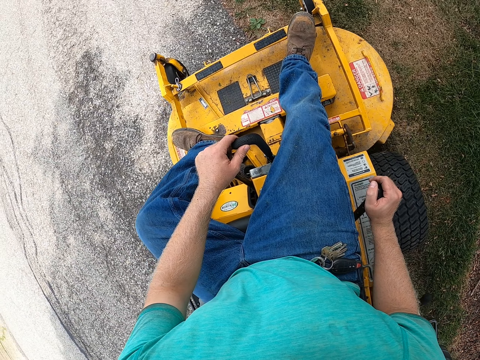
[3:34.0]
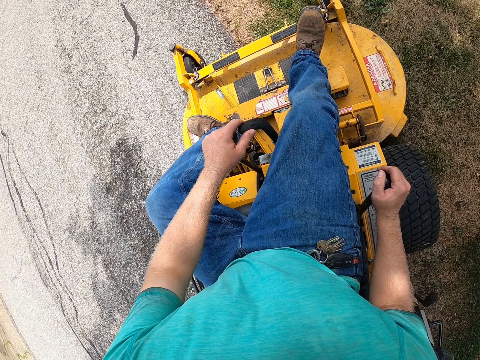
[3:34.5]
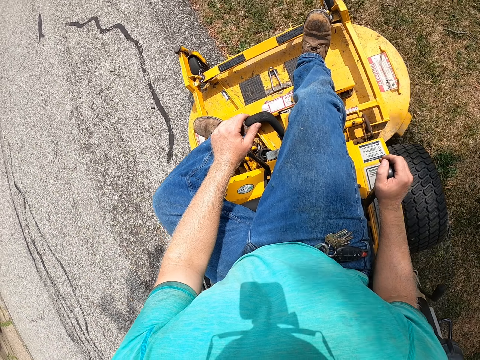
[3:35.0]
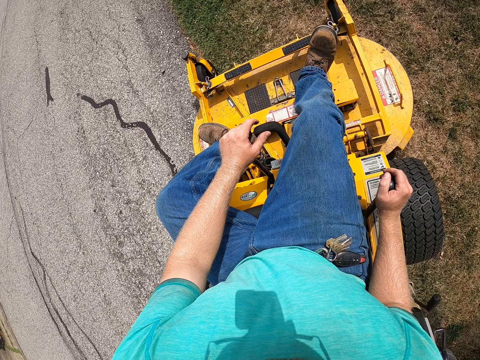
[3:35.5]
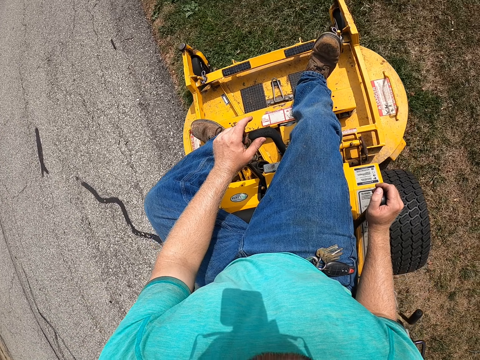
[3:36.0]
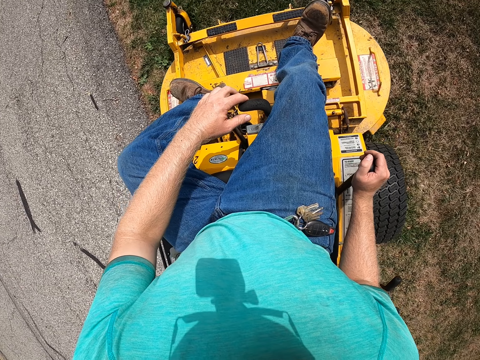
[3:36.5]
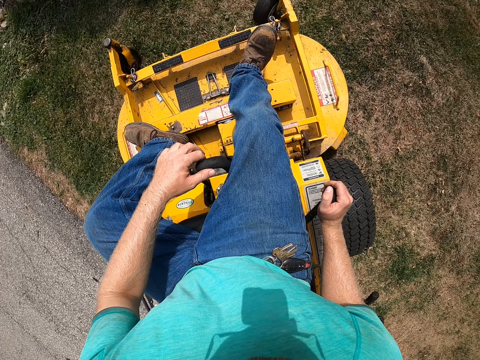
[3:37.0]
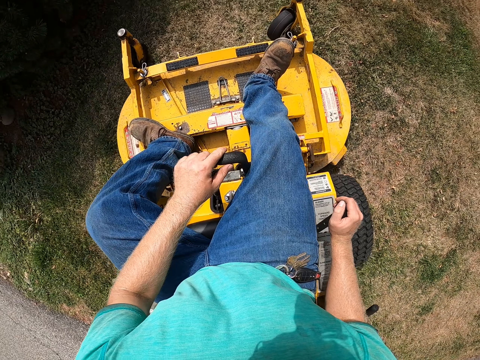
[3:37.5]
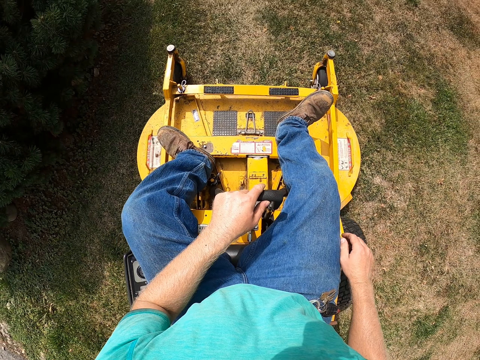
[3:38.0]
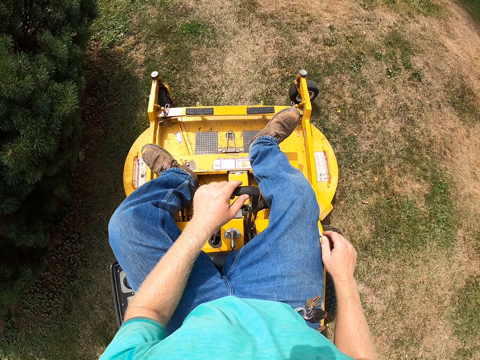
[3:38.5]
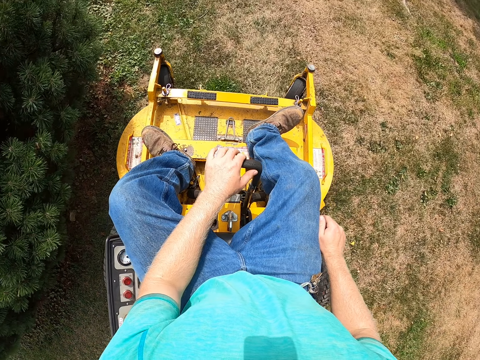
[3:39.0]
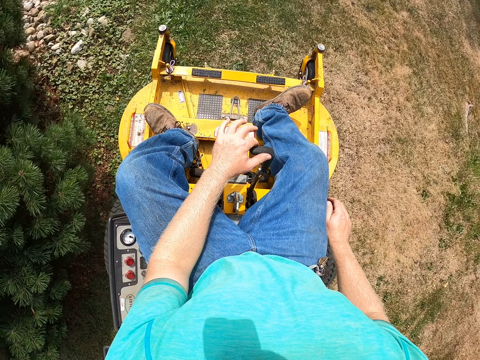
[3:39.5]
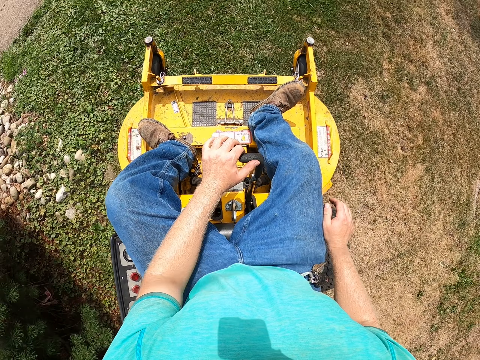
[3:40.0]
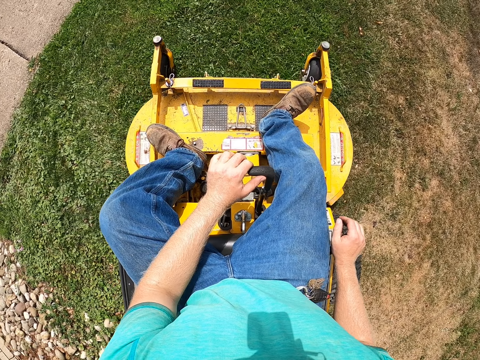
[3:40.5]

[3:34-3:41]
The camera wearer drives and moves on the grass.

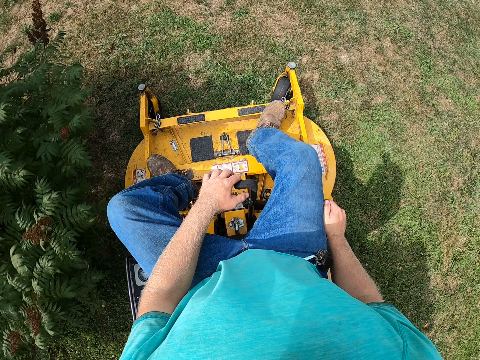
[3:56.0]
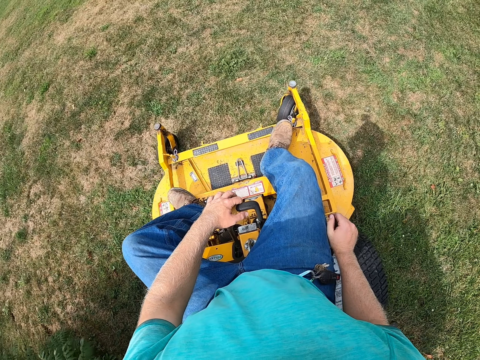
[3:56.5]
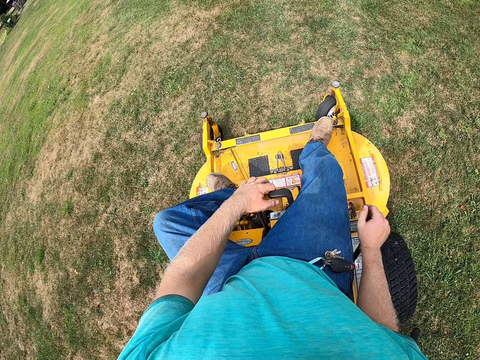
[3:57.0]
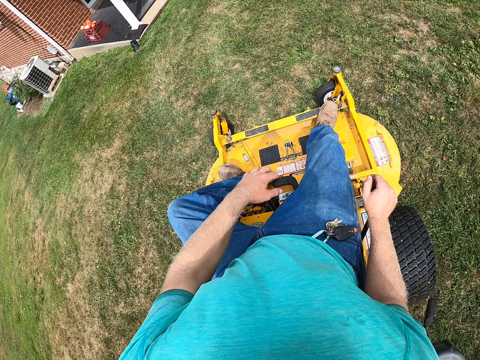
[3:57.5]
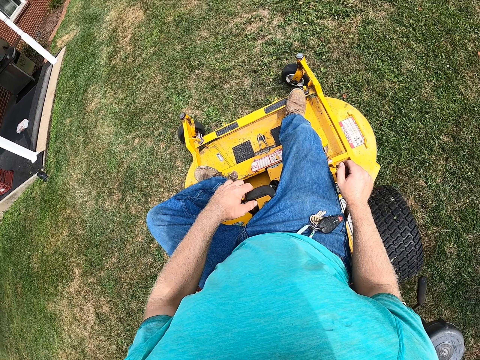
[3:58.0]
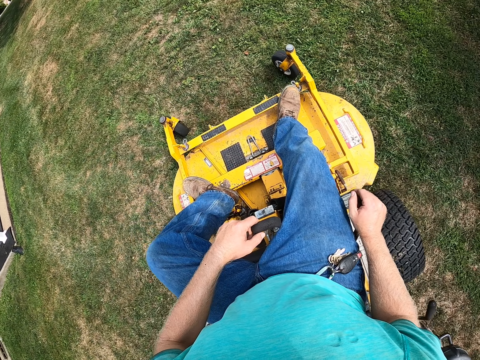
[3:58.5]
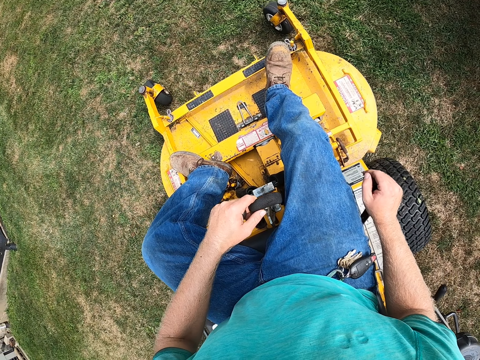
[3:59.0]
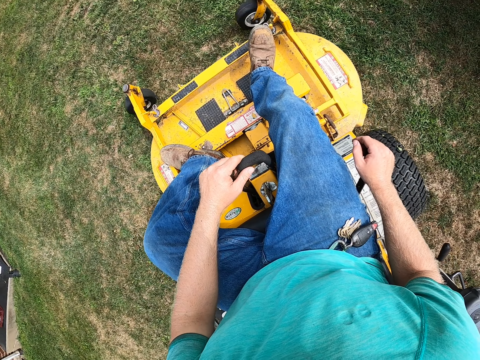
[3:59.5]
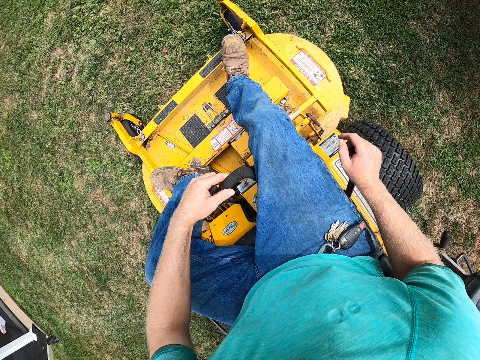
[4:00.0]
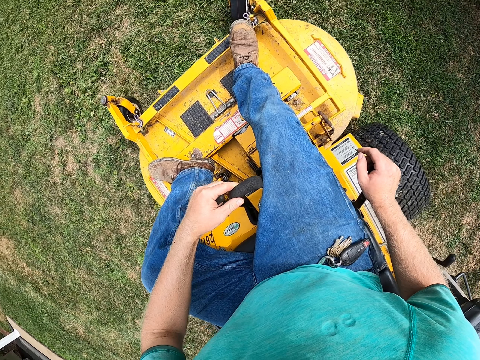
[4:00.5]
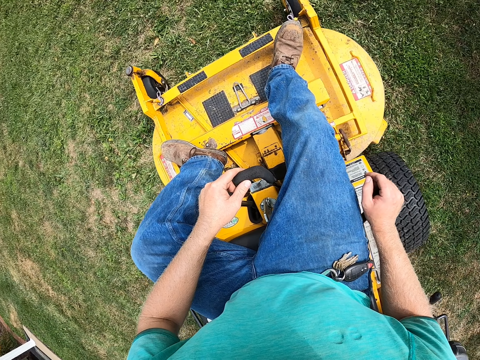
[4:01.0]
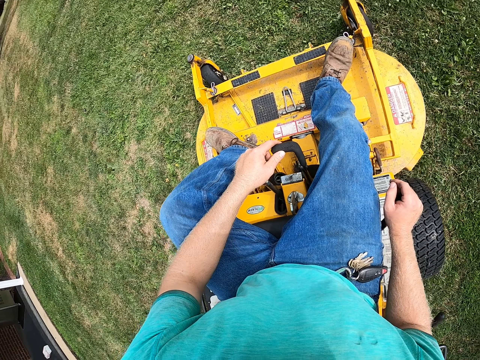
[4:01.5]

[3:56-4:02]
The camera wearer turns the mower. They move the mower forward.

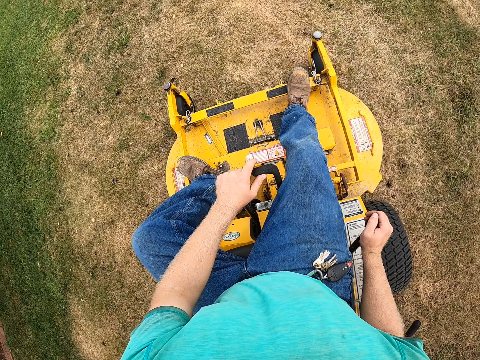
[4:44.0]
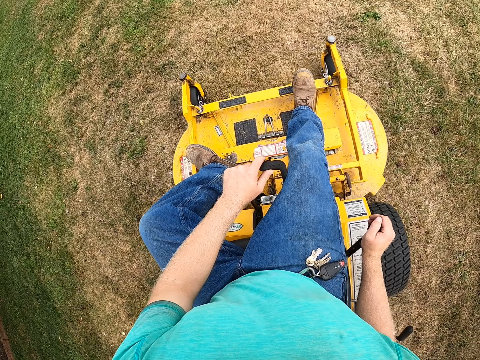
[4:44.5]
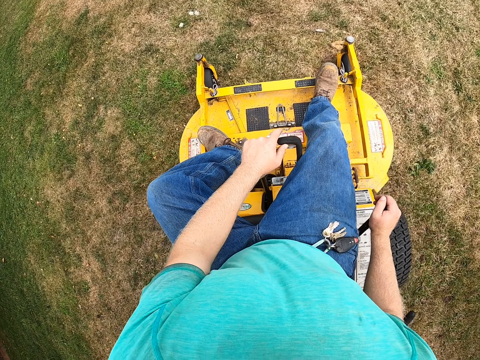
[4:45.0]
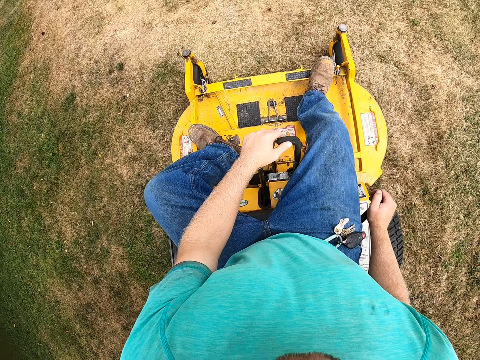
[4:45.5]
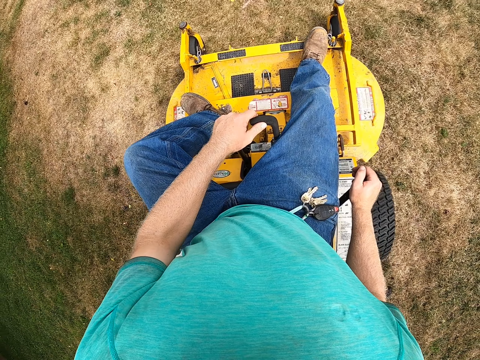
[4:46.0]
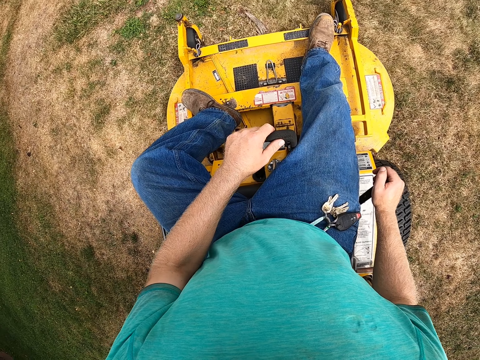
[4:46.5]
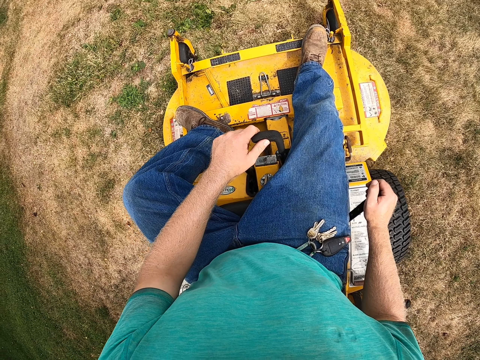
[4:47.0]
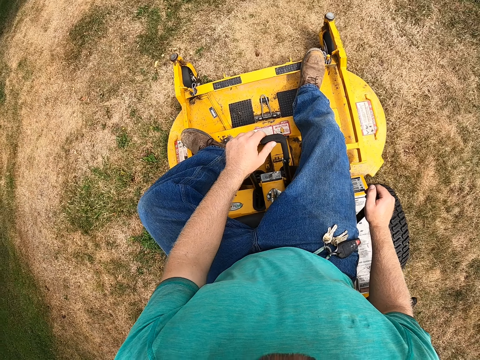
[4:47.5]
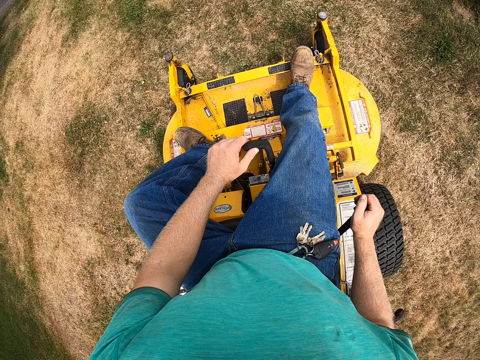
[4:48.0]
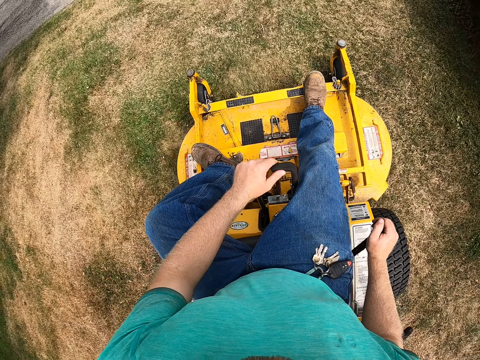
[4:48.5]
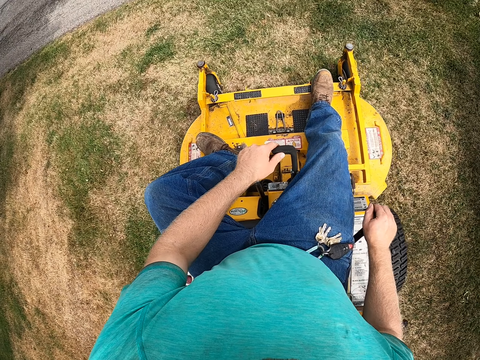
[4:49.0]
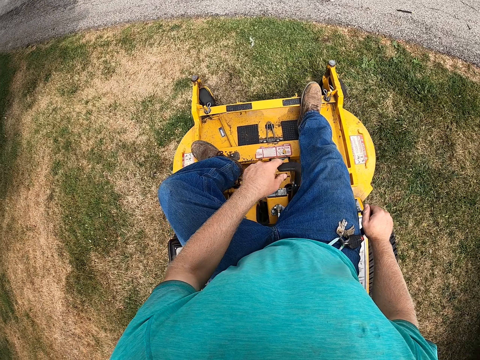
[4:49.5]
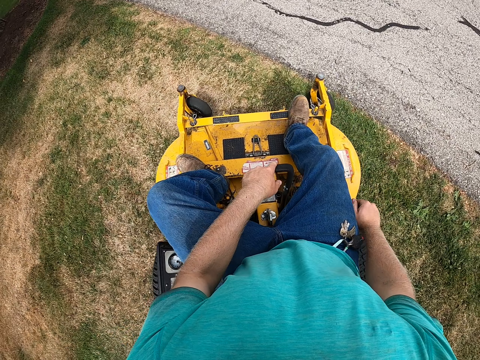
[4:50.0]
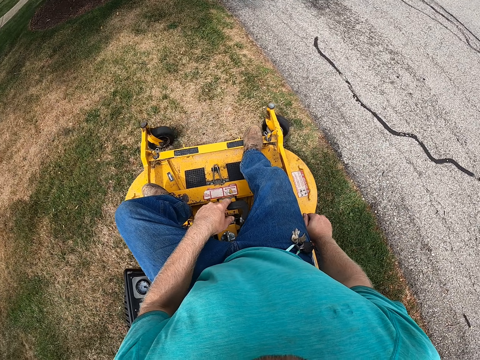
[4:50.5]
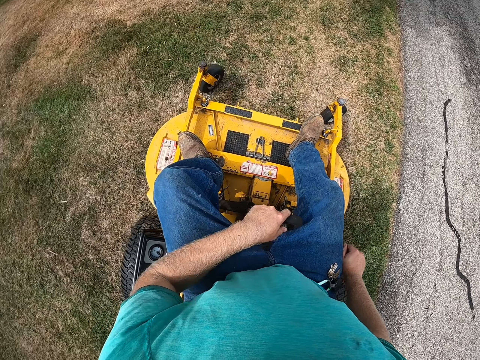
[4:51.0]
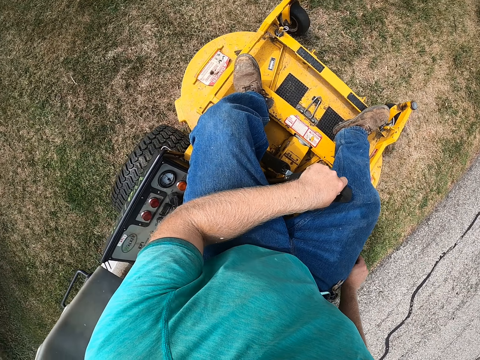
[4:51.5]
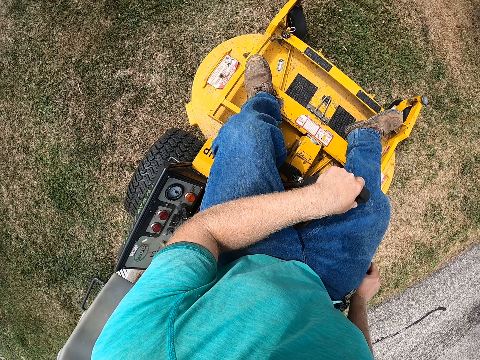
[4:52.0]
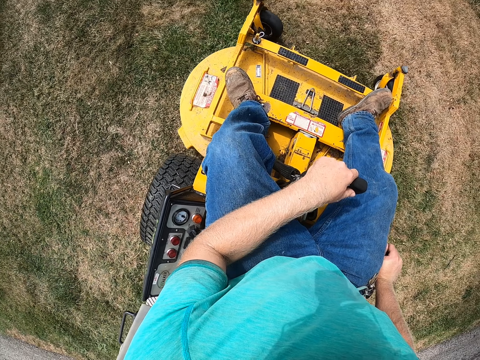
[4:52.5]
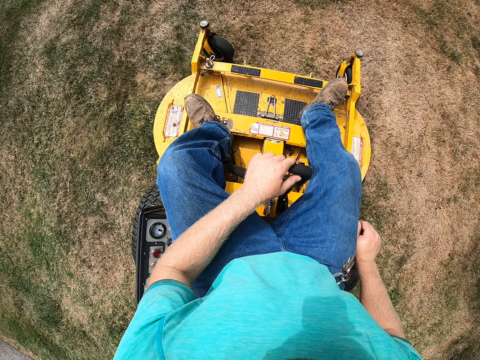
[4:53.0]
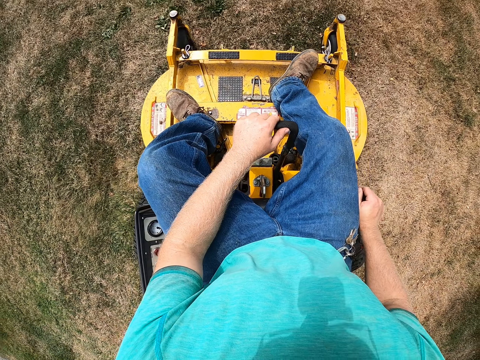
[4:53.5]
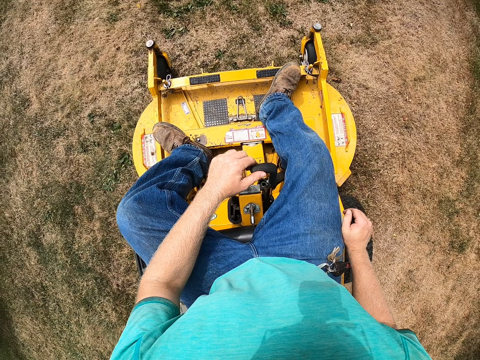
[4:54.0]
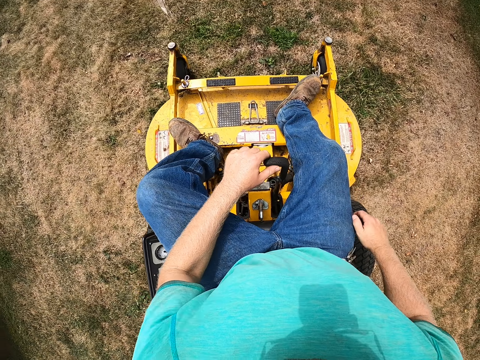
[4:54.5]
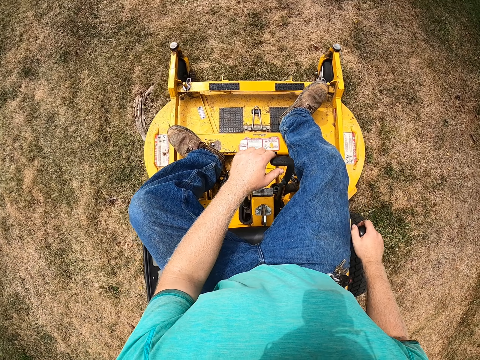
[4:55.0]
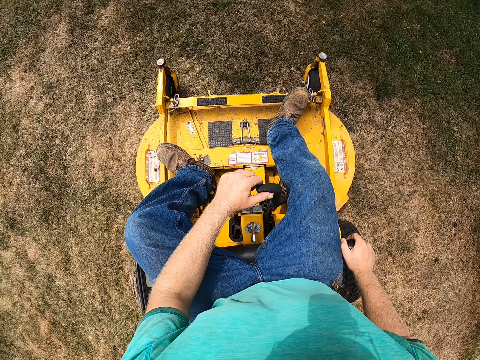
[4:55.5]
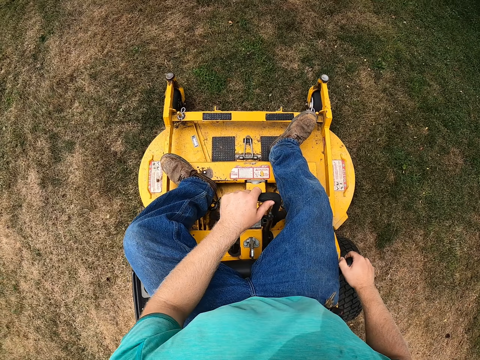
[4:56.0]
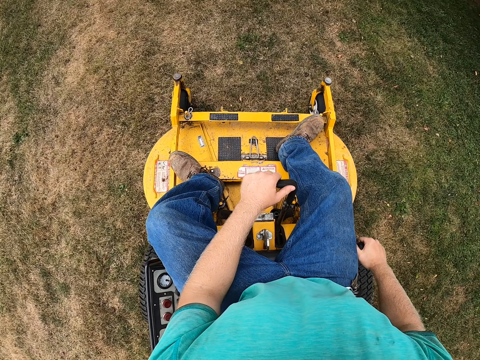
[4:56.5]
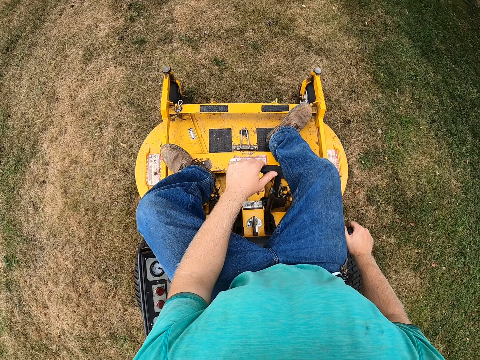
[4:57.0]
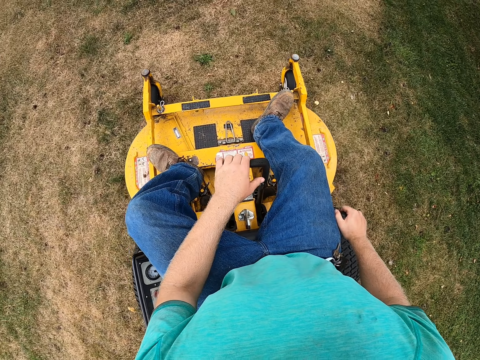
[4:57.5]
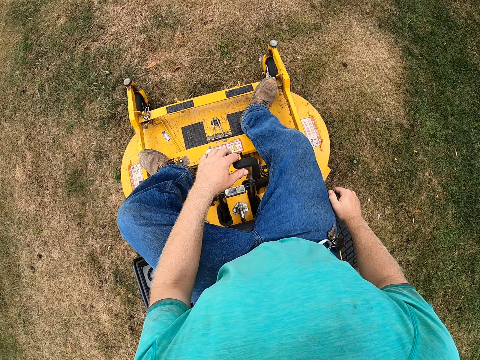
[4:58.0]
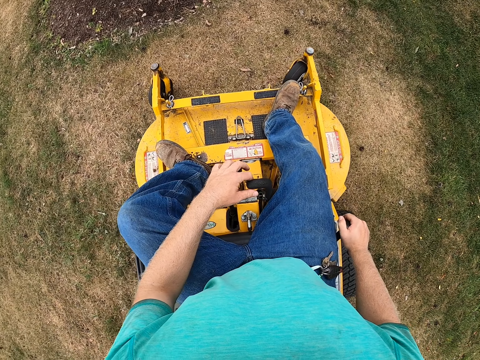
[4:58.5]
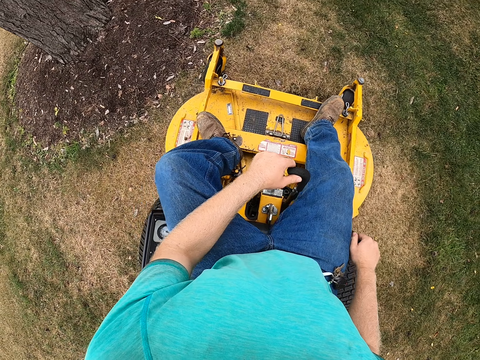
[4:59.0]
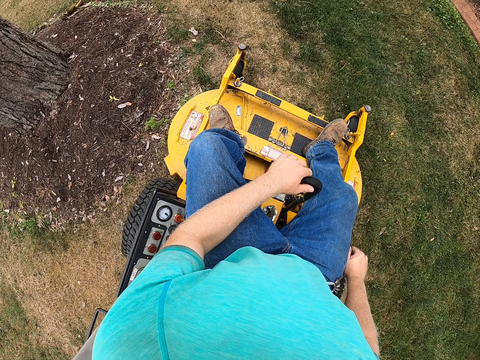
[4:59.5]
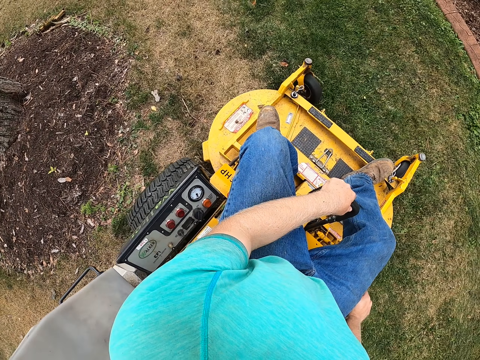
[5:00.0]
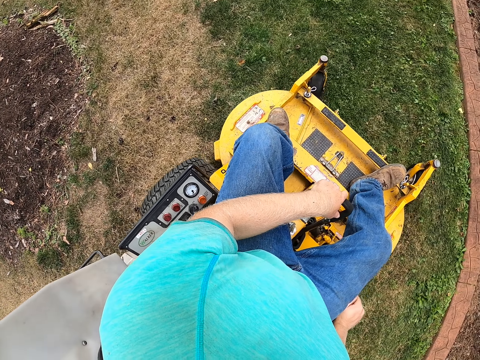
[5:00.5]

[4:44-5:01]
The camera wearer puts a finger down. They pull a lever. They turn. They stop. They drive. They pull the lever. They turn.
